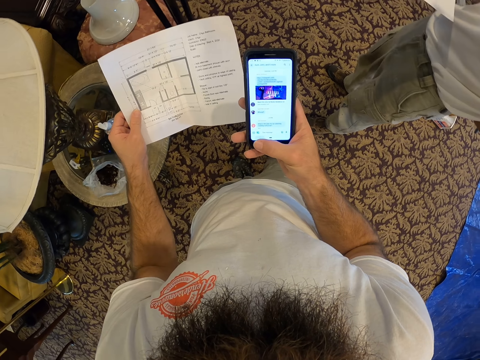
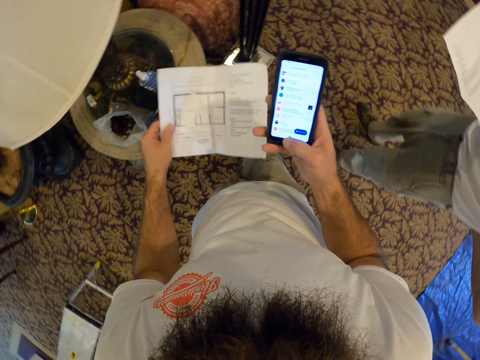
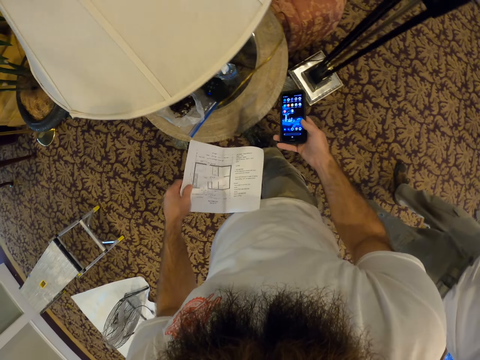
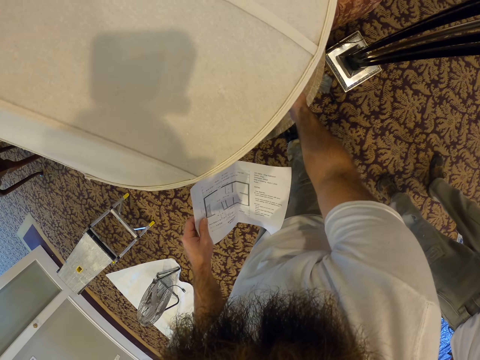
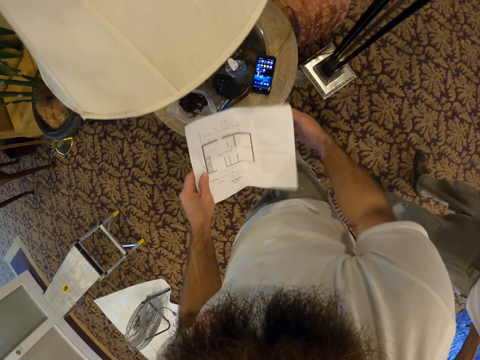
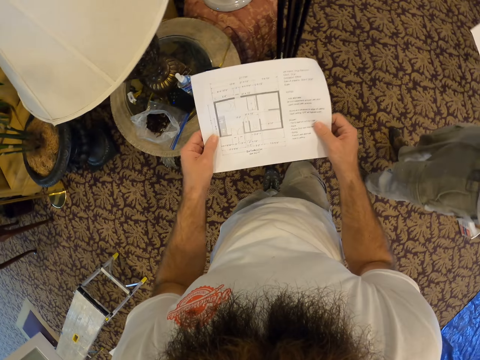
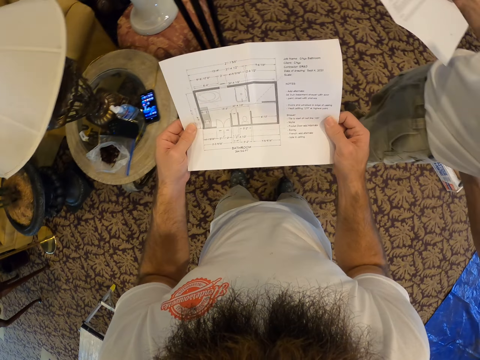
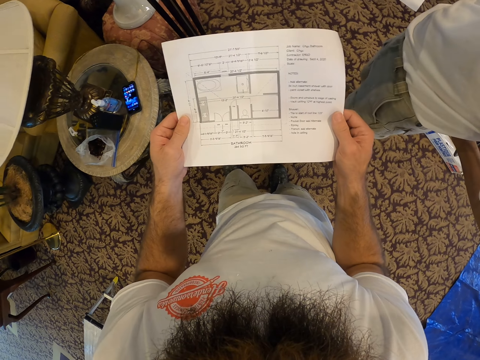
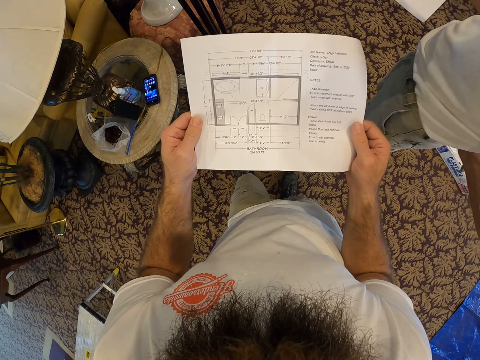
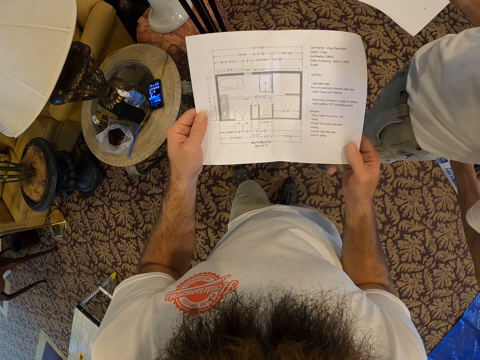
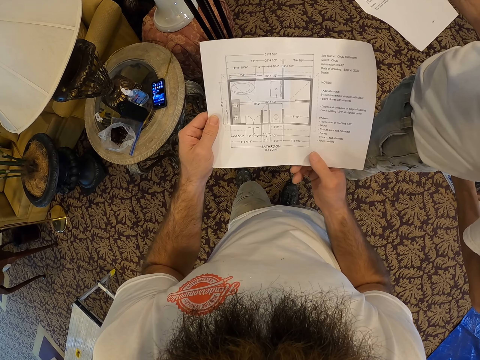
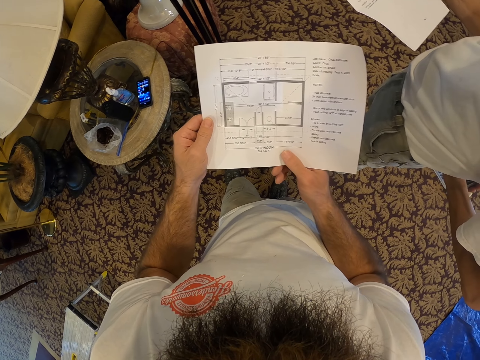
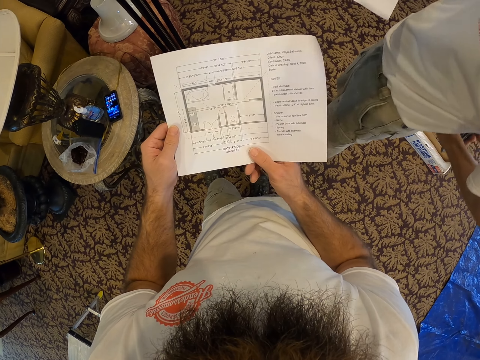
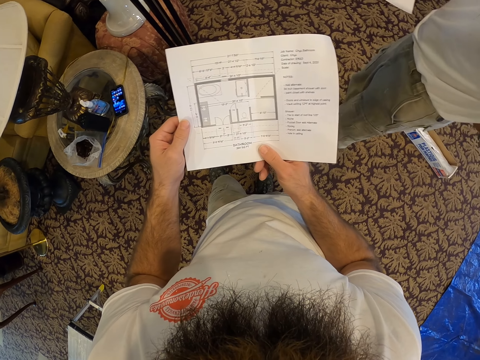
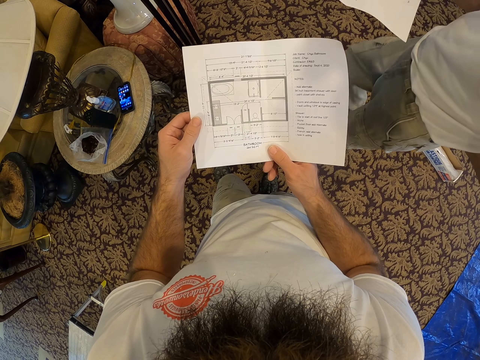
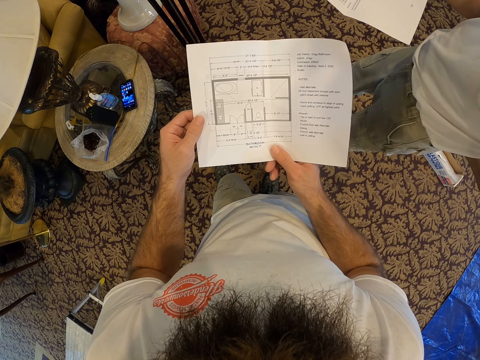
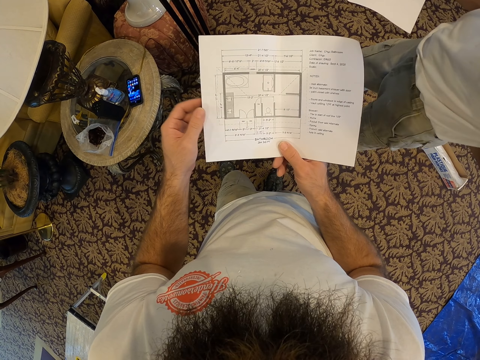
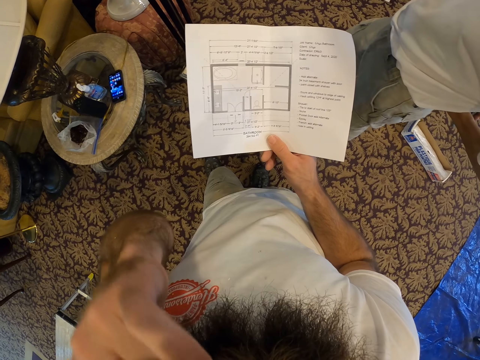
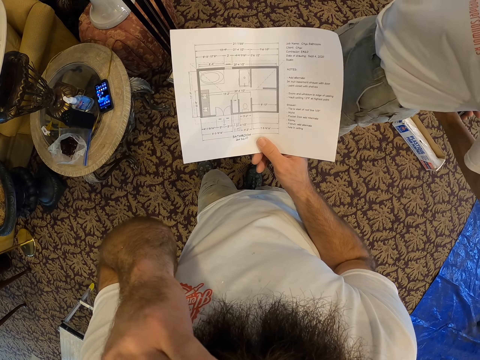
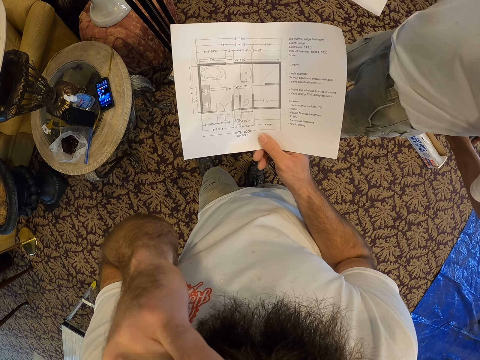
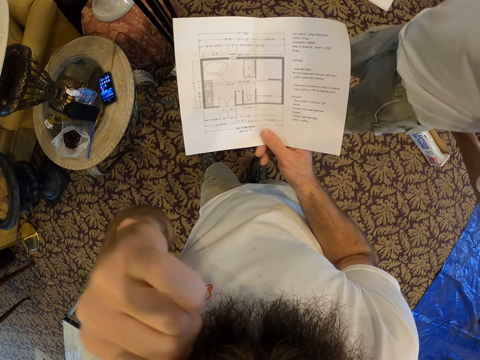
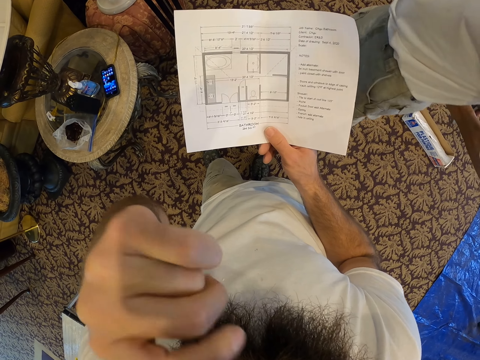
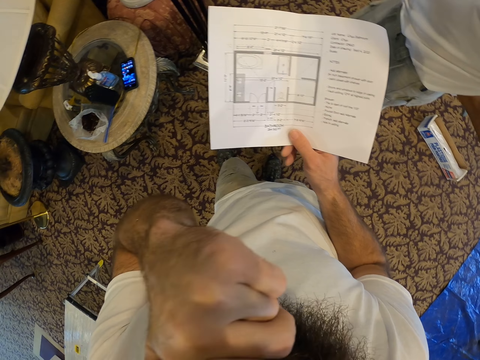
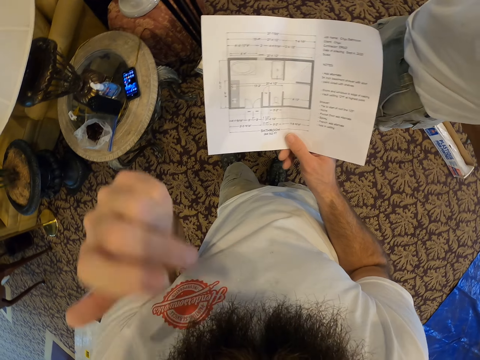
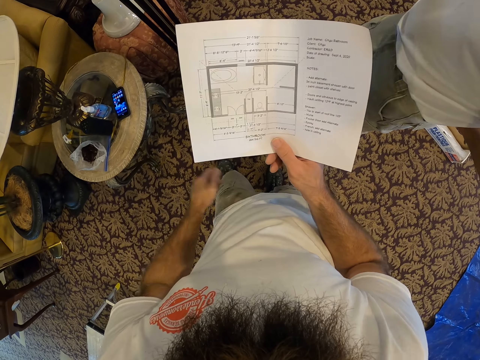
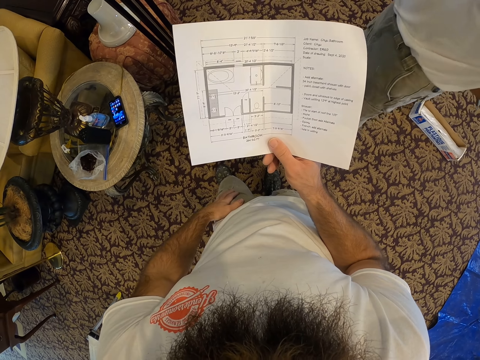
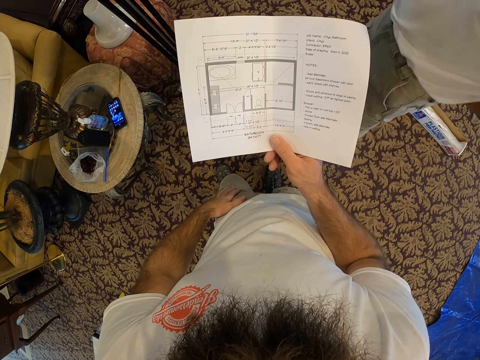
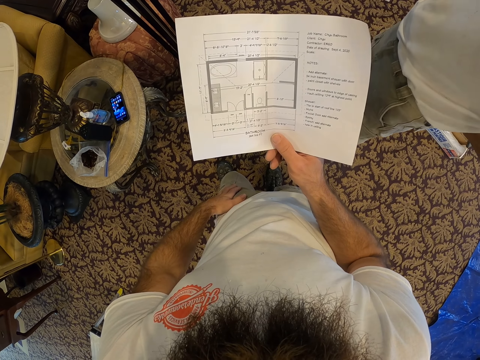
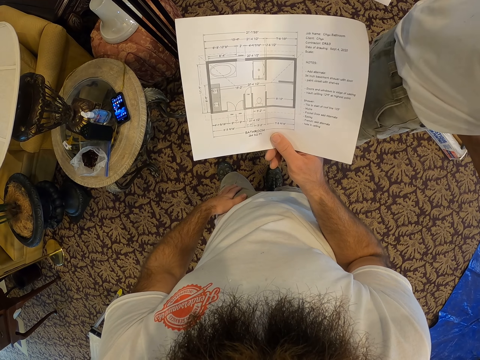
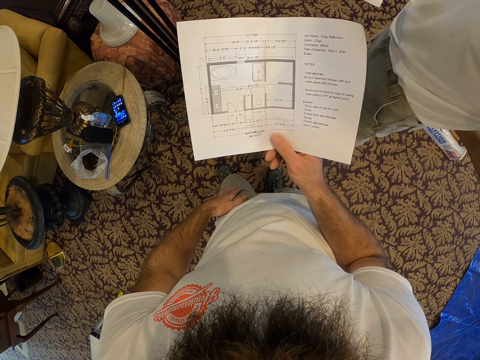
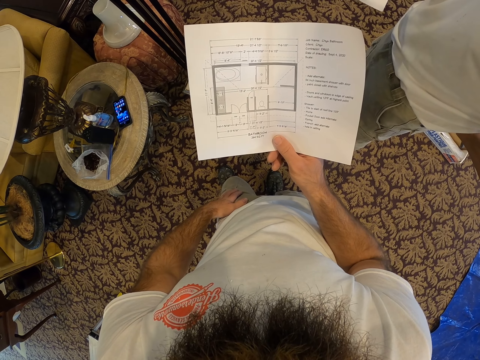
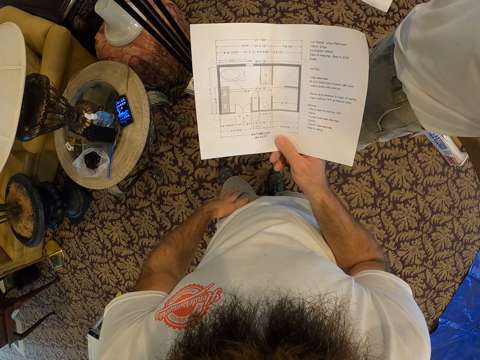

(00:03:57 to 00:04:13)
The camera wearer drops the phone on the dresser with his right hand. He holds the sheet or document in both hands. He reads the document. He touches his hair with his left hand. He raises his left hand above his shoulder. He puts his left hand on his thigh.

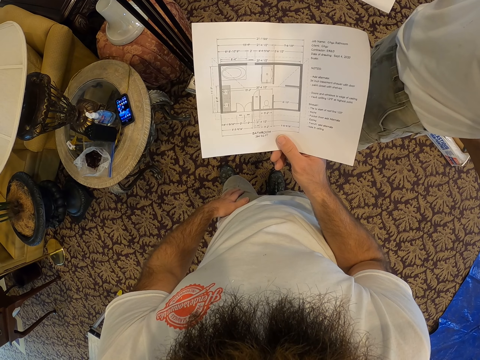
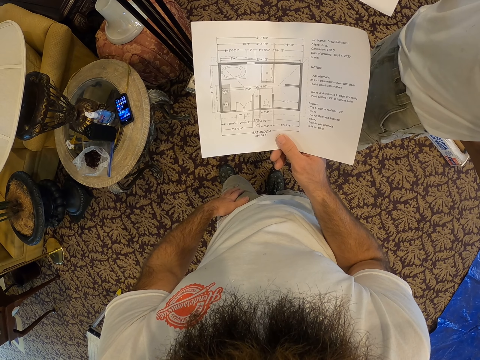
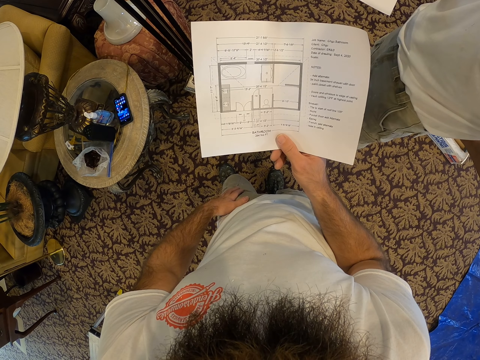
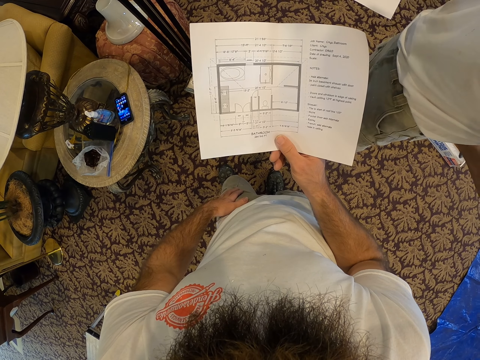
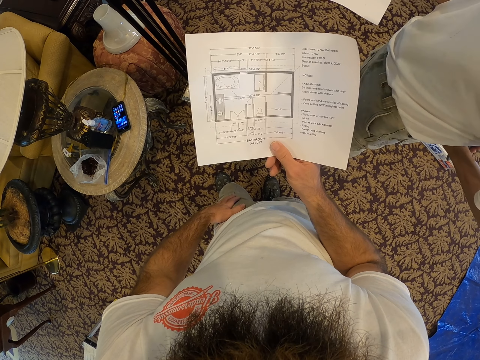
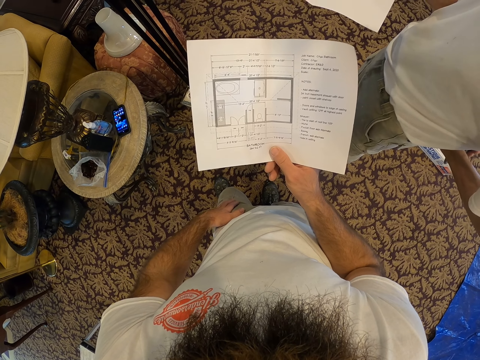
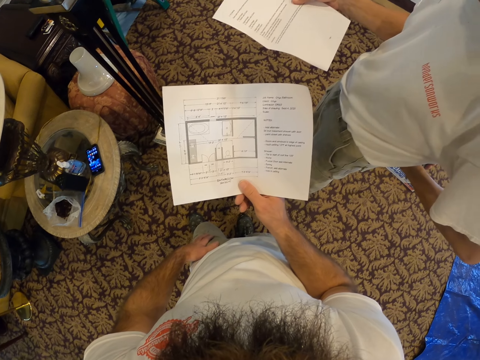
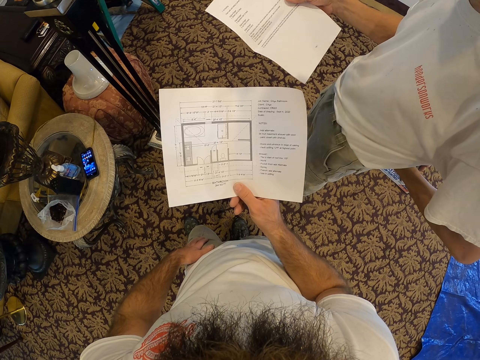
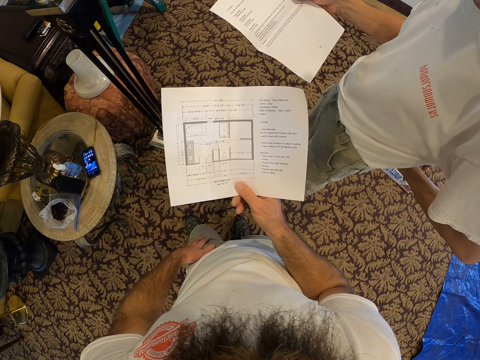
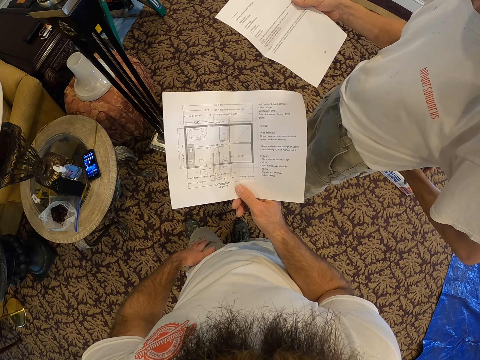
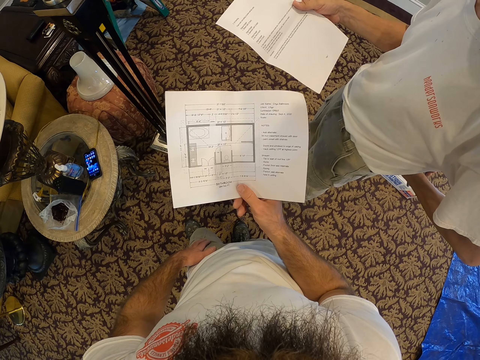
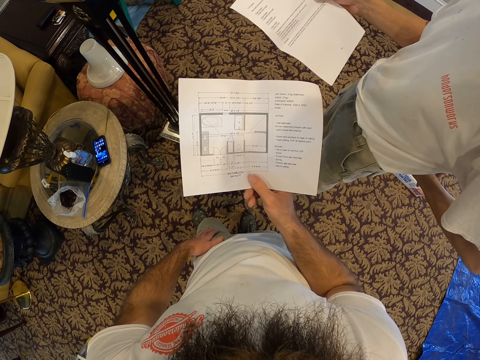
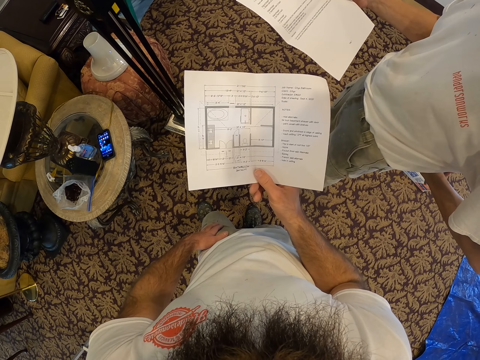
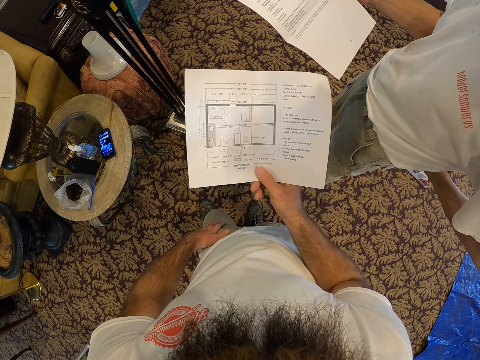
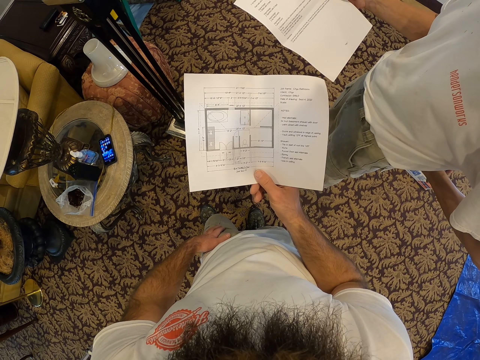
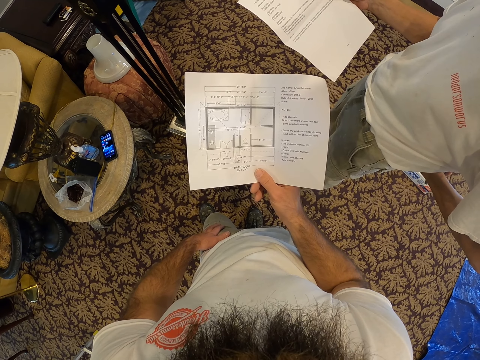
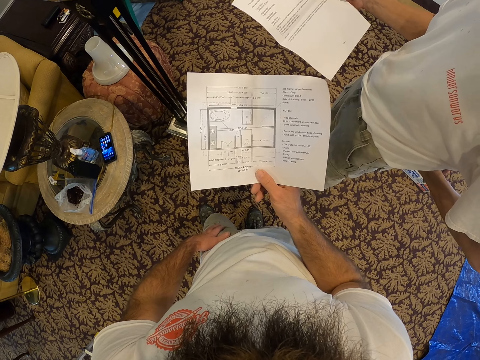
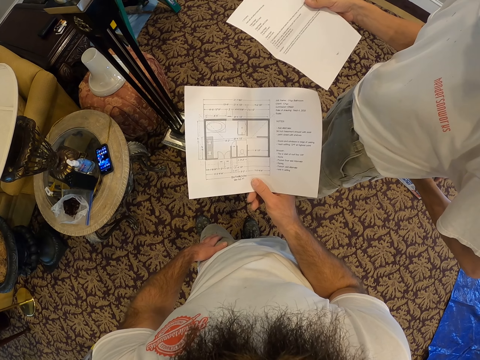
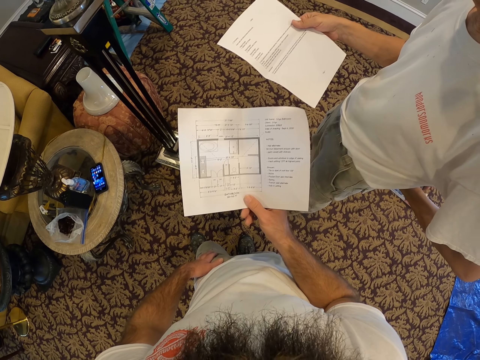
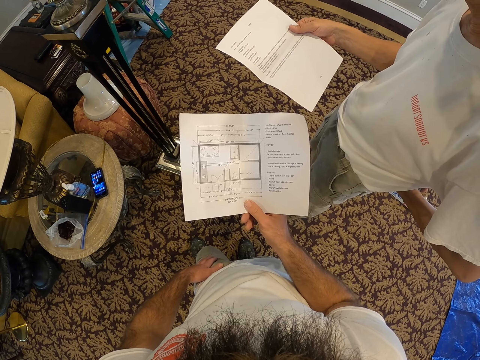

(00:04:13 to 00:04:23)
The camera wearer interacts with the man.
